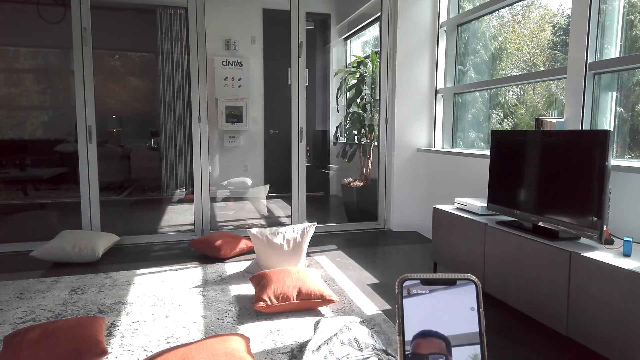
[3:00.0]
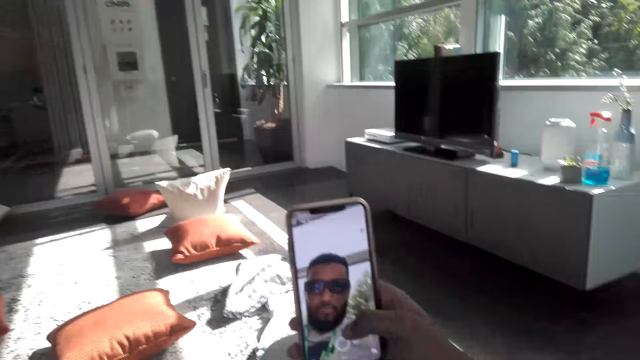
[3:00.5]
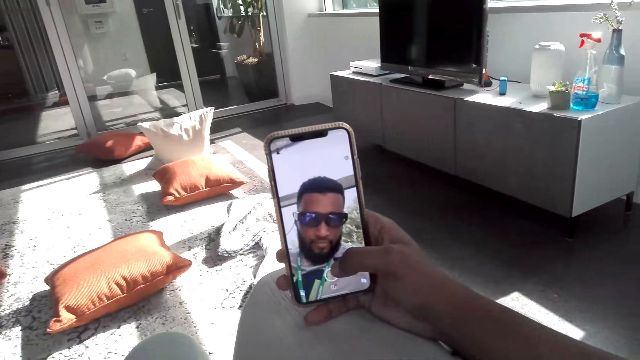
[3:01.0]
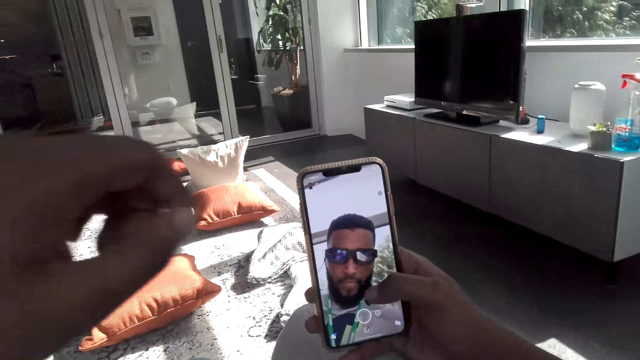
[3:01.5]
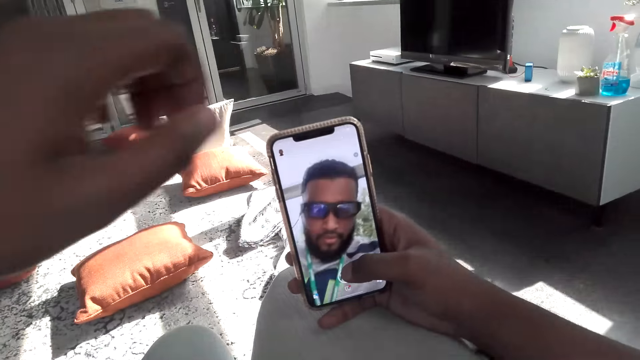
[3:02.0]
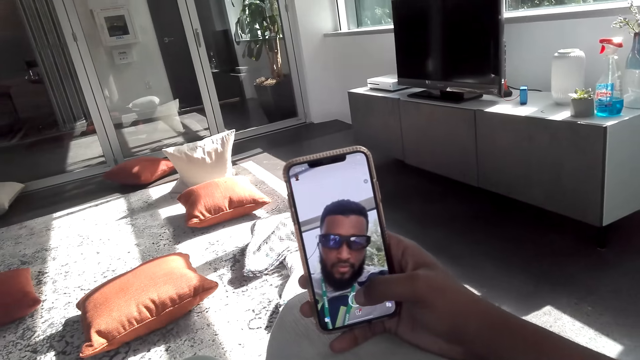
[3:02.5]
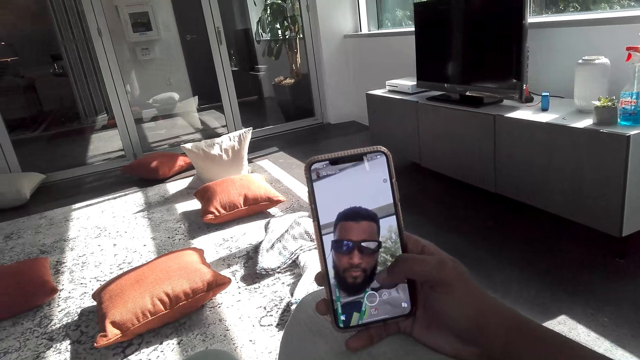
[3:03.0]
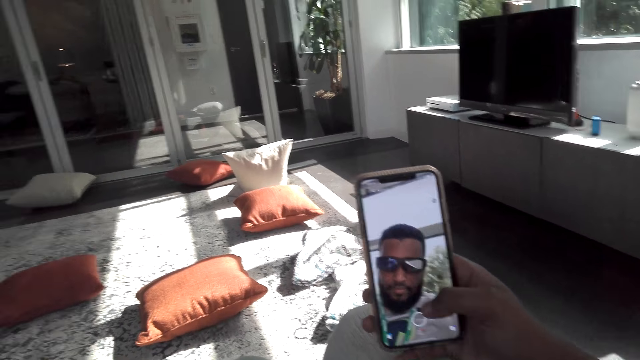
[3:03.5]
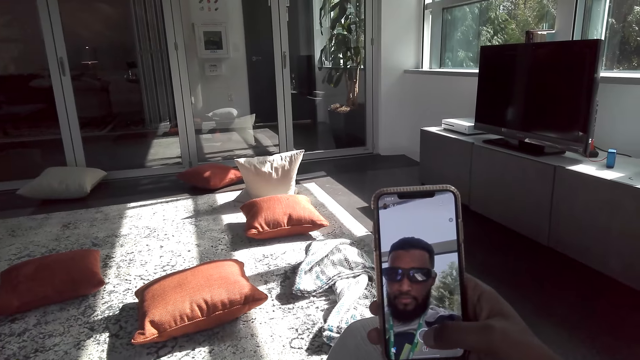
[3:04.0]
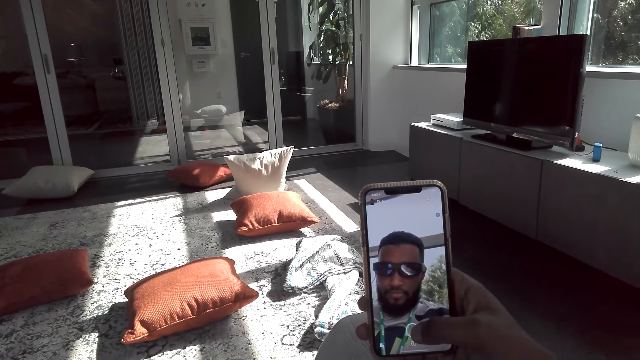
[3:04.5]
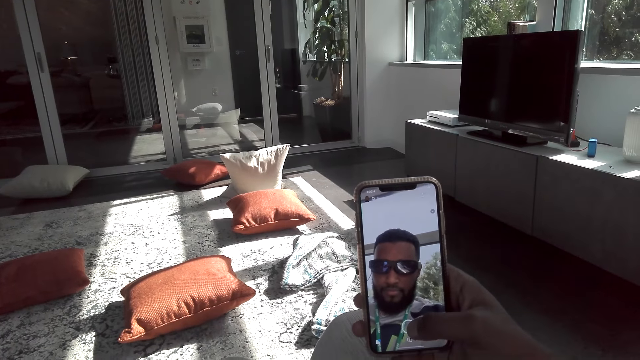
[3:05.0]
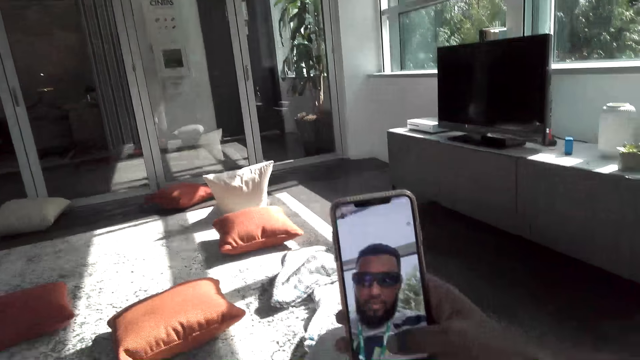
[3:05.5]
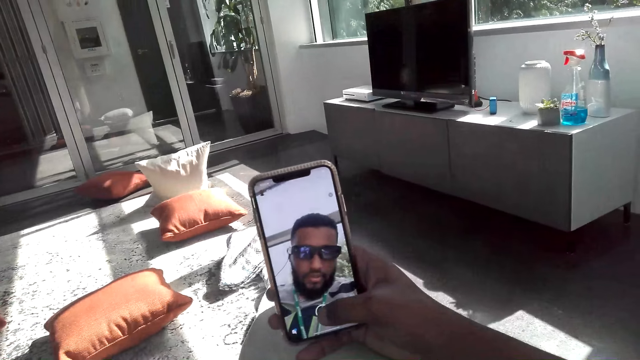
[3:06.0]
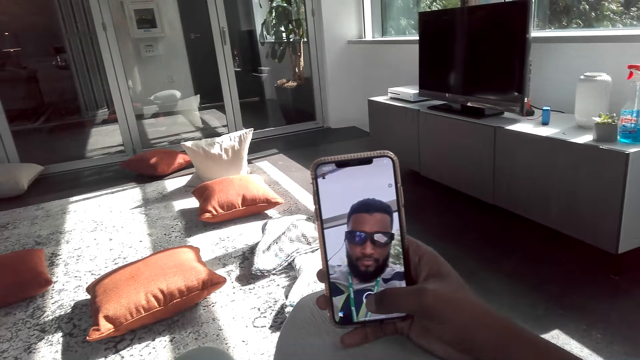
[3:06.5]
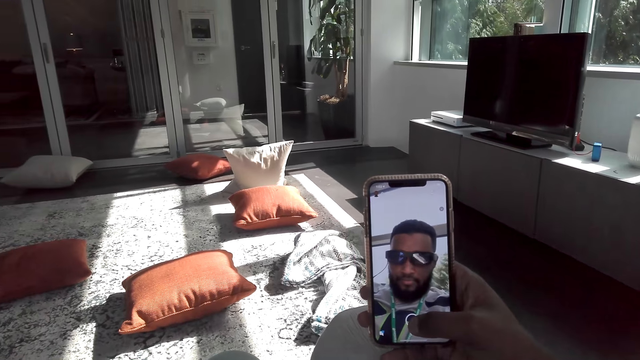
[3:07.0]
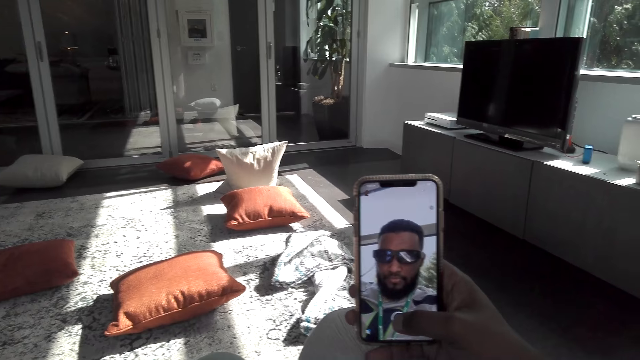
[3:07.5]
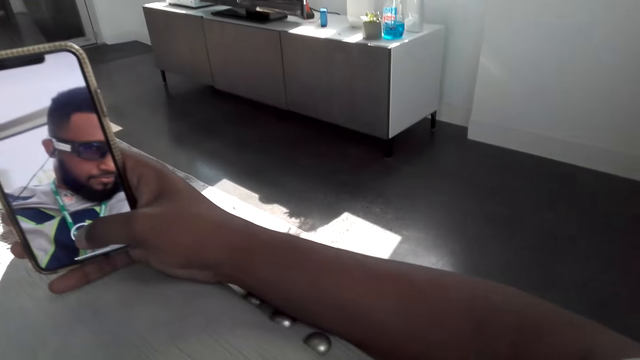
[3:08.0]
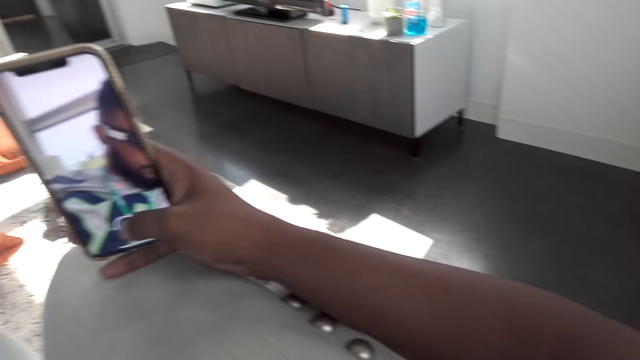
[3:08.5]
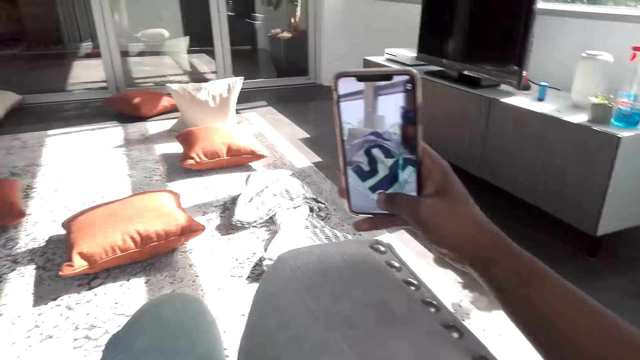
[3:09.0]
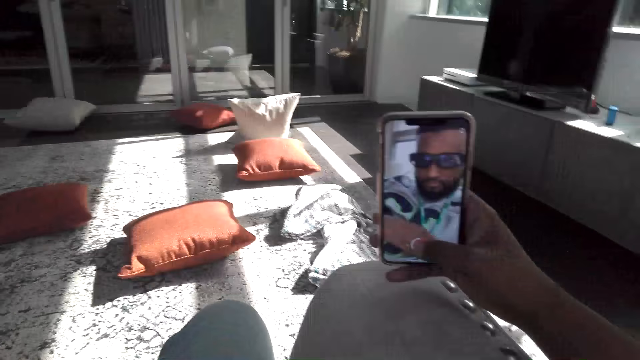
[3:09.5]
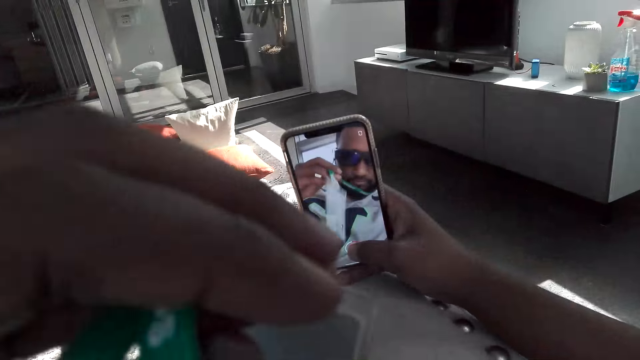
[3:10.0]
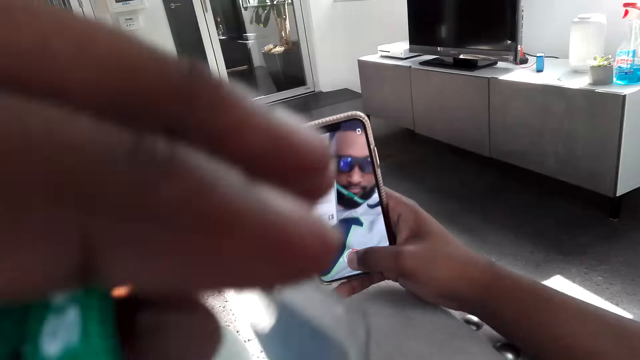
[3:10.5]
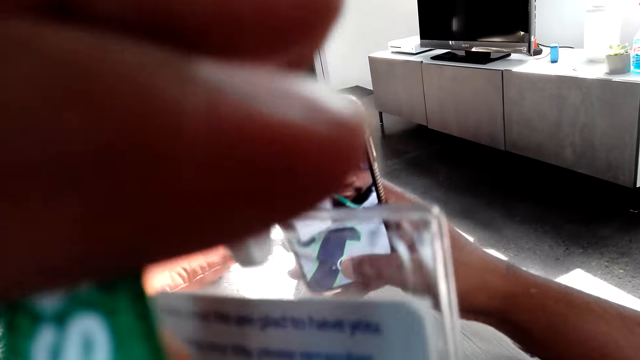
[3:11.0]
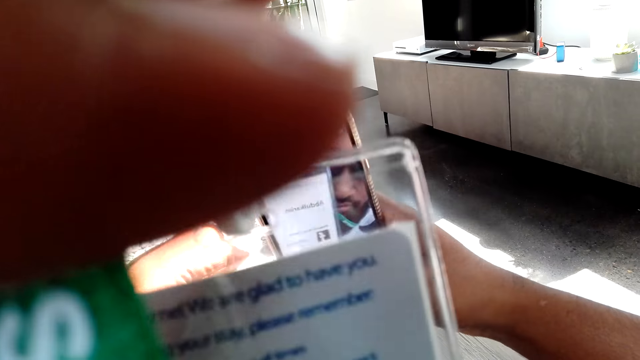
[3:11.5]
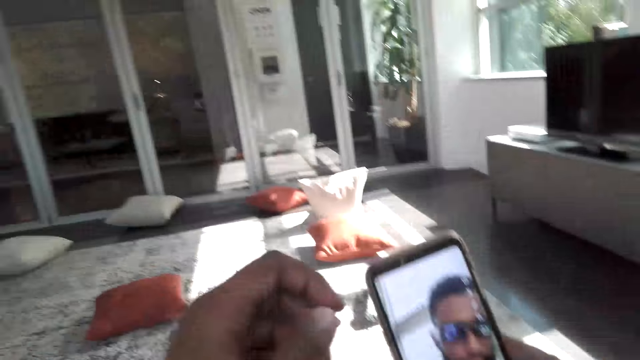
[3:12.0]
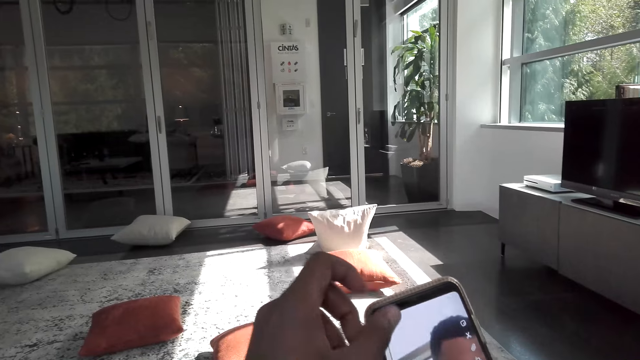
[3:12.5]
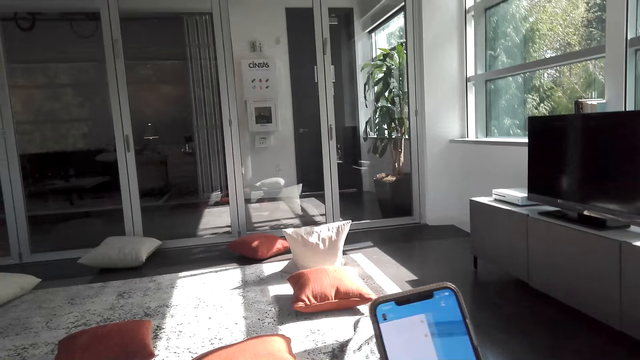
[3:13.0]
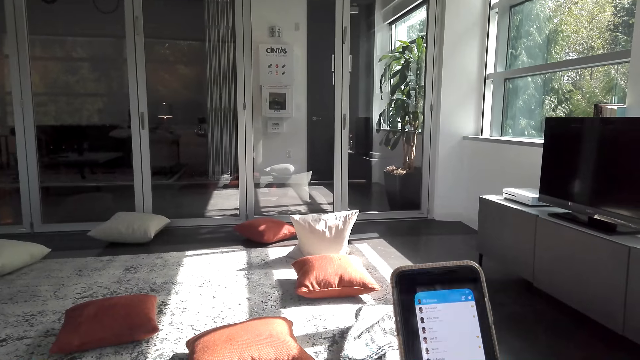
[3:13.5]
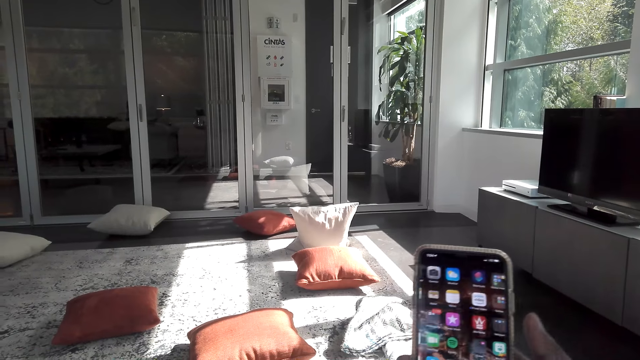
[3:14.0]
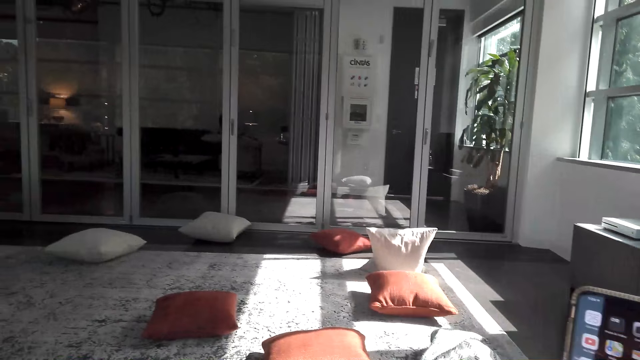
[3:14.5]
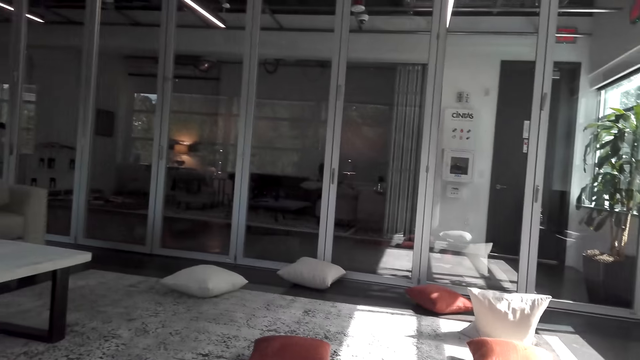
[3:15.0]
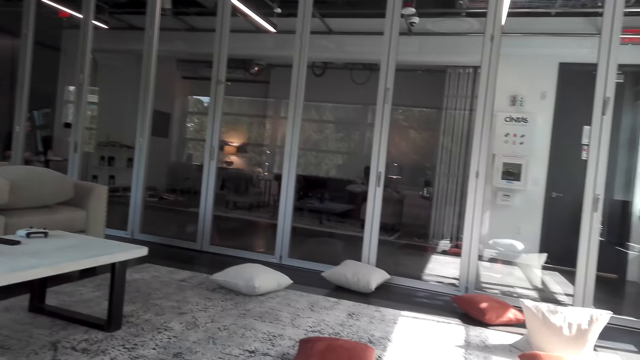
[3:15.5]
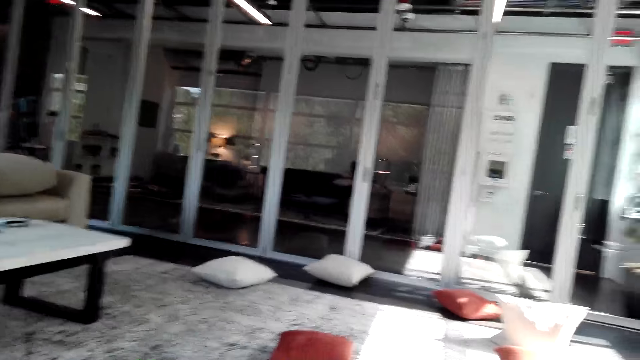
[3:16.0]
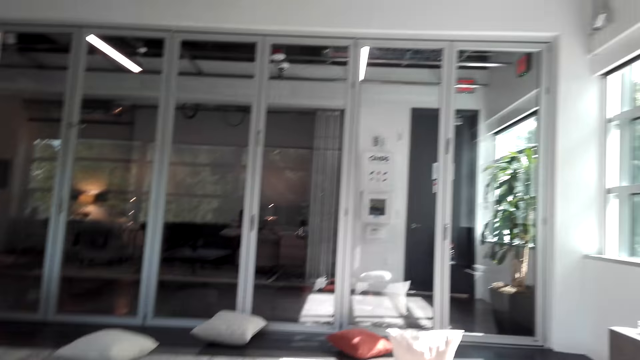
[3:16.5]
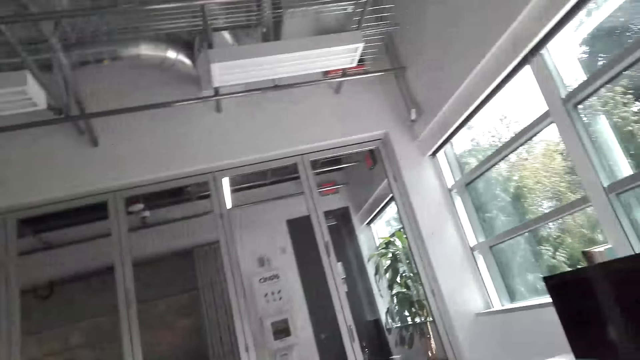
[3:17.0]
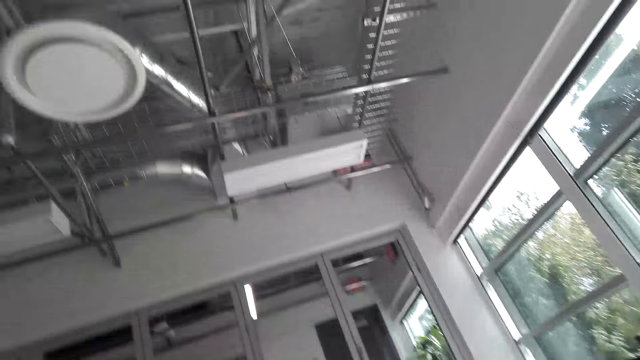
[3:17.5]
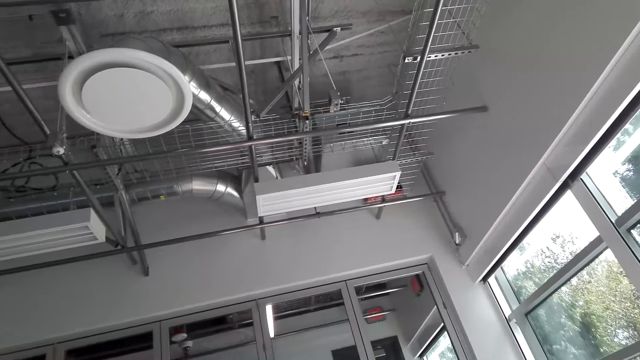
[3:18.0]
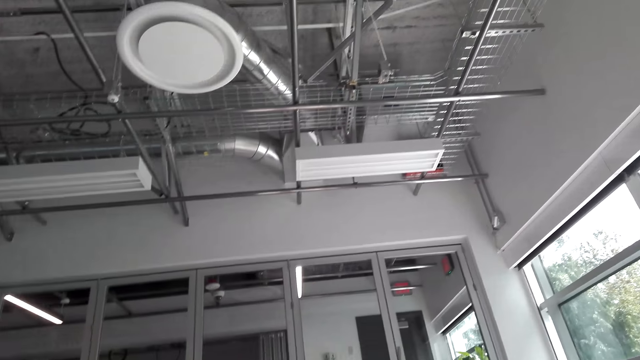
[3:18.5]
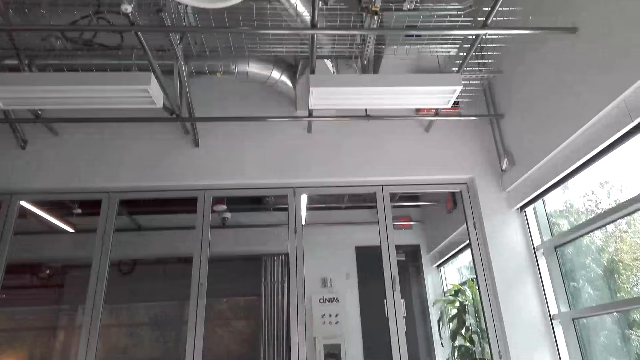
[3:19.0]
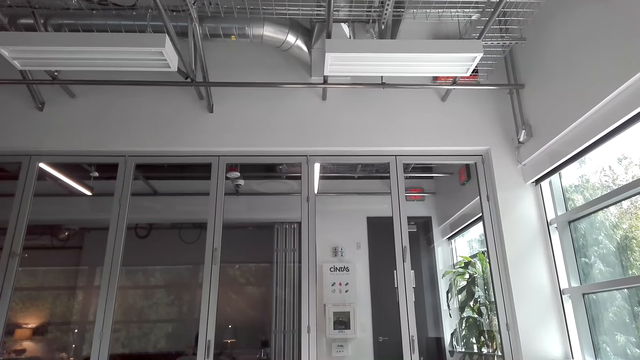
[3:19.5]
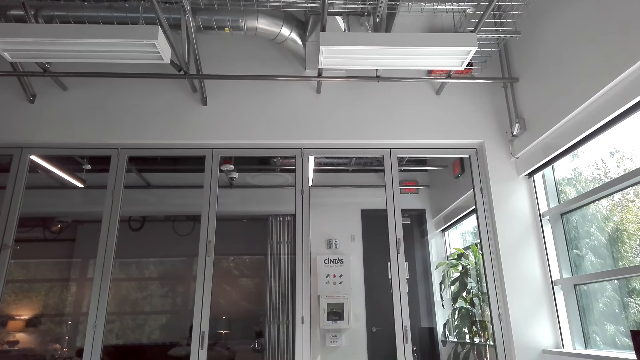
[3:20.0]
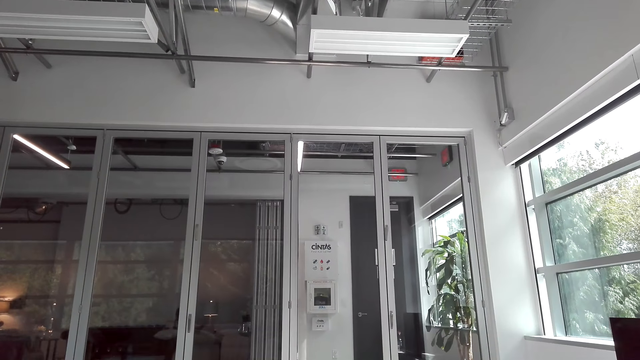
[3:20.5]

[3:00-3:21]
The camera wearer takes a photo of himself with the phone. He raises a tag. He displays the tag on the phone. He uses his phone. He looks around in the house.
